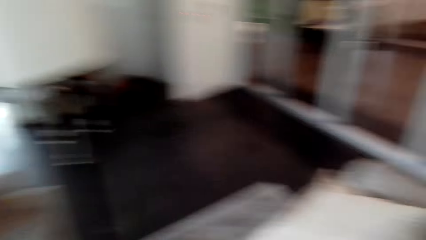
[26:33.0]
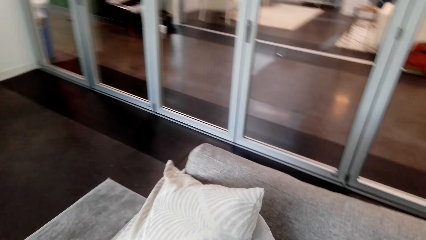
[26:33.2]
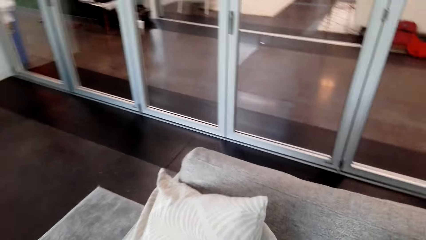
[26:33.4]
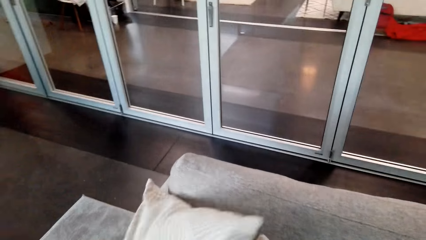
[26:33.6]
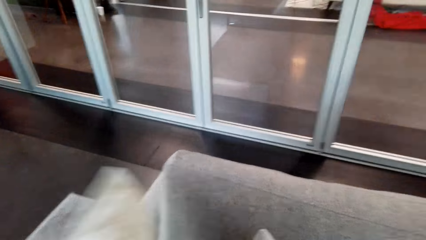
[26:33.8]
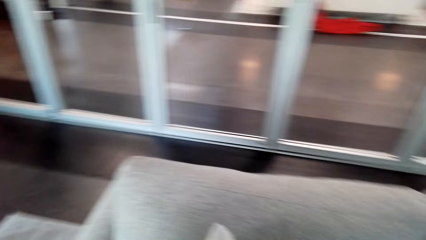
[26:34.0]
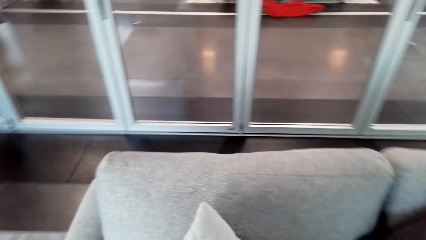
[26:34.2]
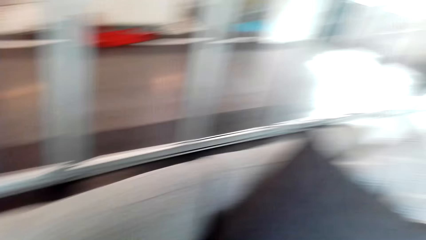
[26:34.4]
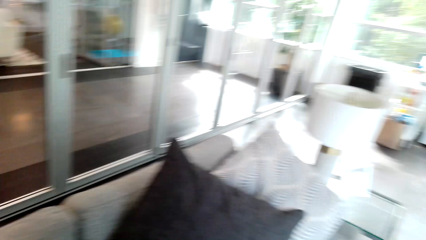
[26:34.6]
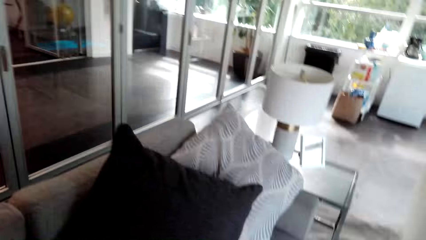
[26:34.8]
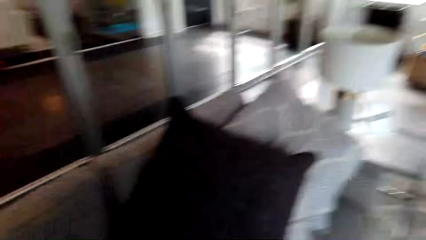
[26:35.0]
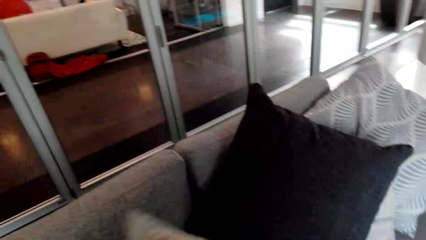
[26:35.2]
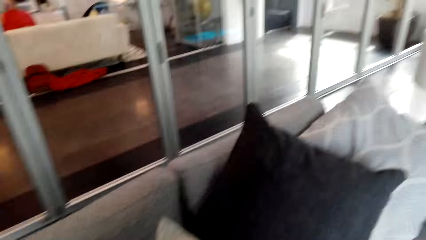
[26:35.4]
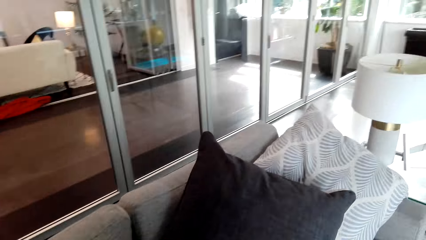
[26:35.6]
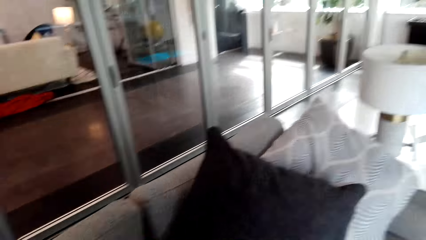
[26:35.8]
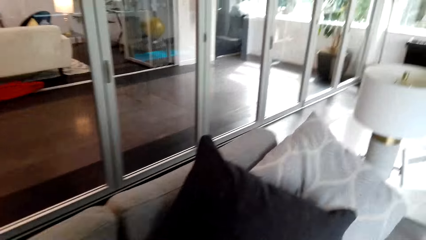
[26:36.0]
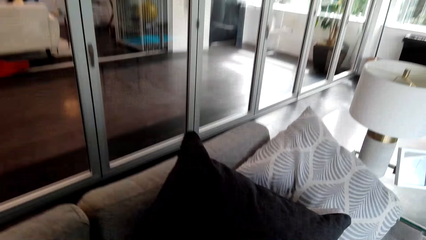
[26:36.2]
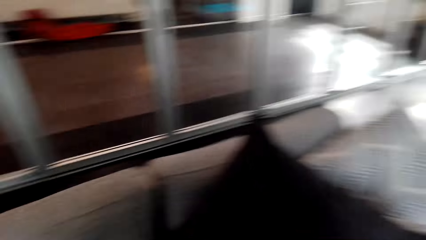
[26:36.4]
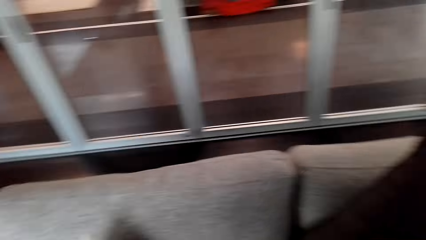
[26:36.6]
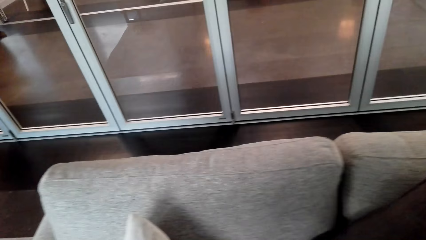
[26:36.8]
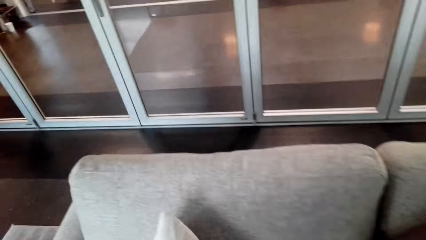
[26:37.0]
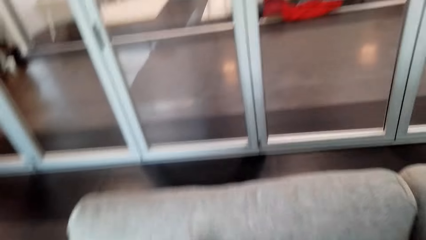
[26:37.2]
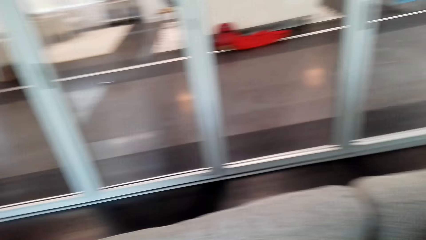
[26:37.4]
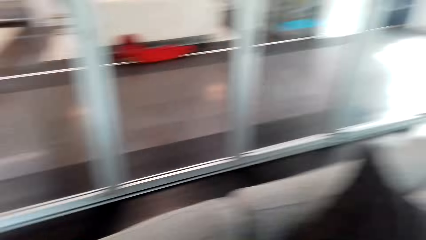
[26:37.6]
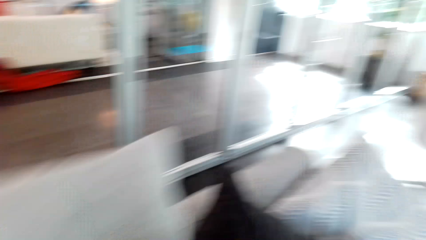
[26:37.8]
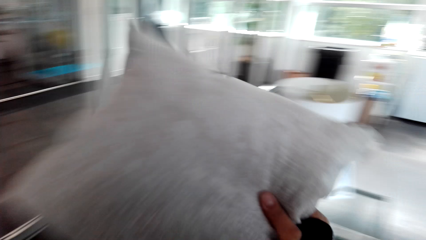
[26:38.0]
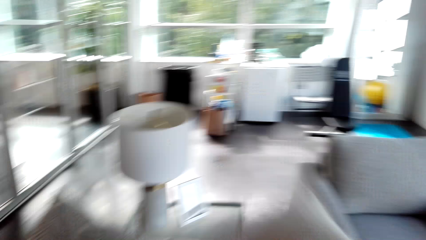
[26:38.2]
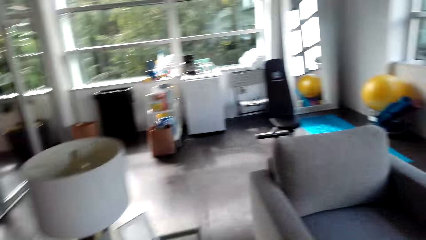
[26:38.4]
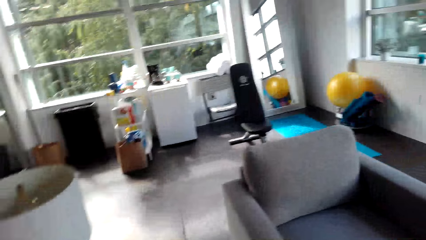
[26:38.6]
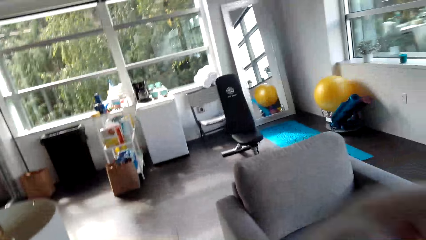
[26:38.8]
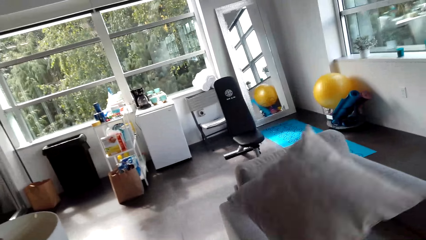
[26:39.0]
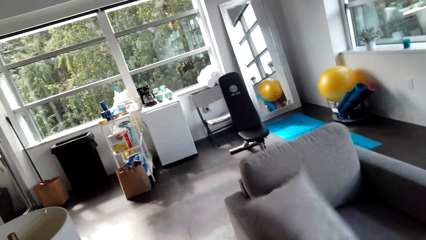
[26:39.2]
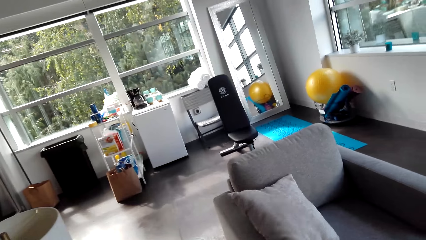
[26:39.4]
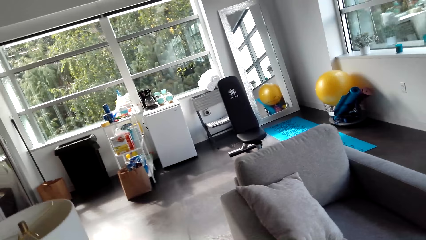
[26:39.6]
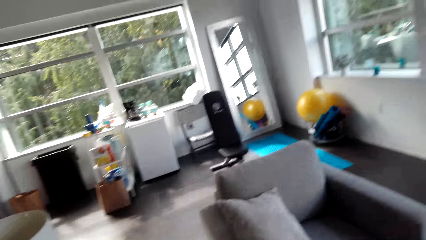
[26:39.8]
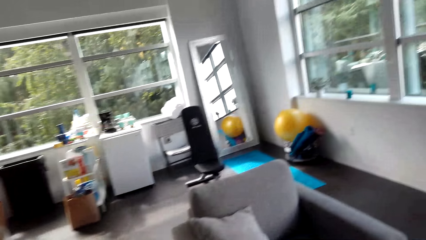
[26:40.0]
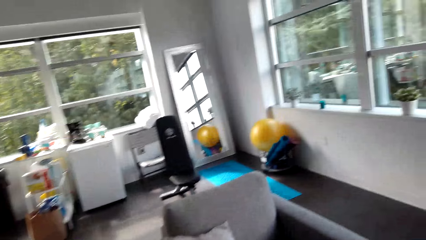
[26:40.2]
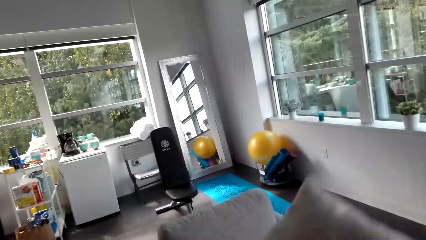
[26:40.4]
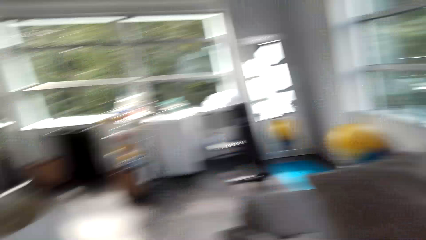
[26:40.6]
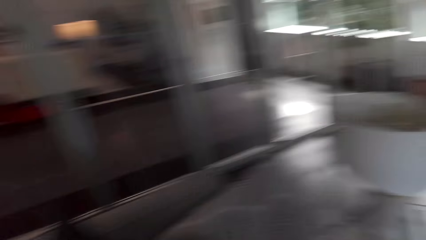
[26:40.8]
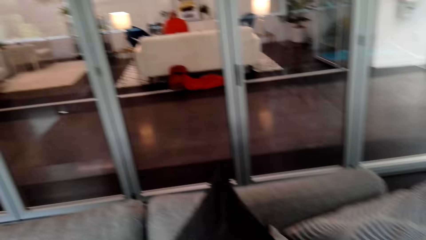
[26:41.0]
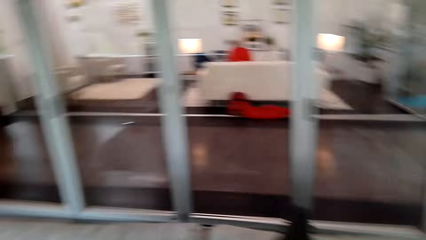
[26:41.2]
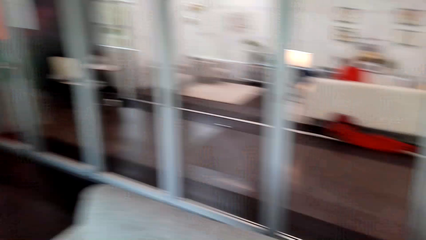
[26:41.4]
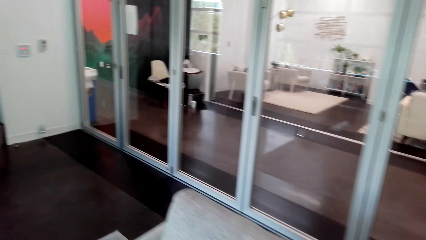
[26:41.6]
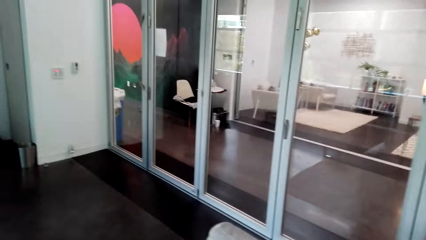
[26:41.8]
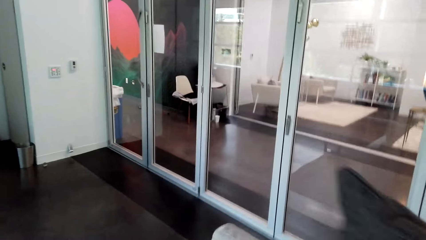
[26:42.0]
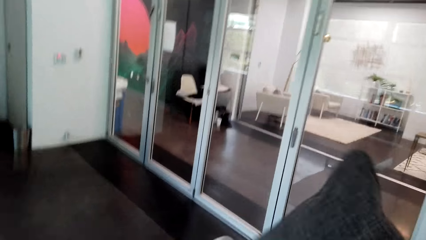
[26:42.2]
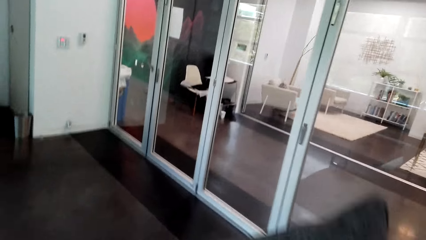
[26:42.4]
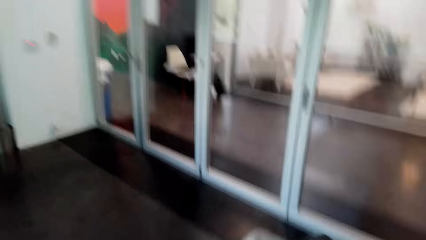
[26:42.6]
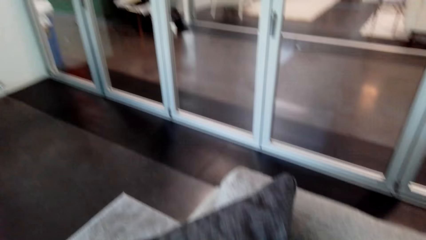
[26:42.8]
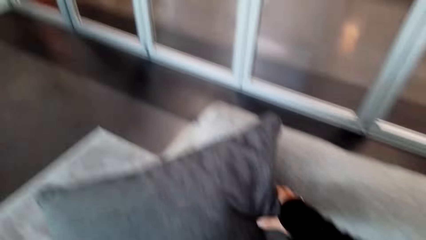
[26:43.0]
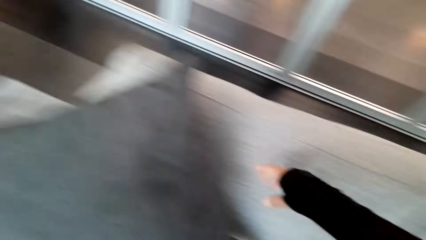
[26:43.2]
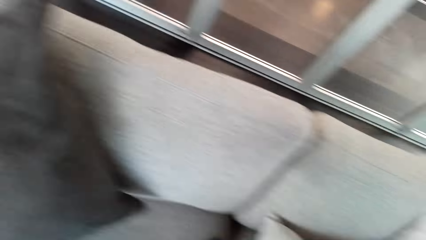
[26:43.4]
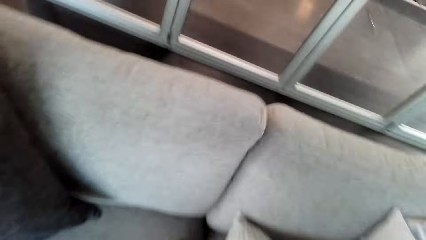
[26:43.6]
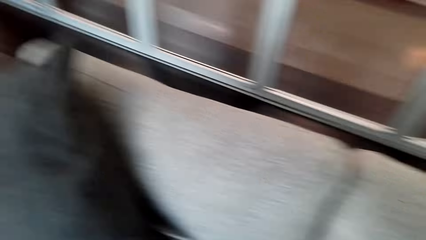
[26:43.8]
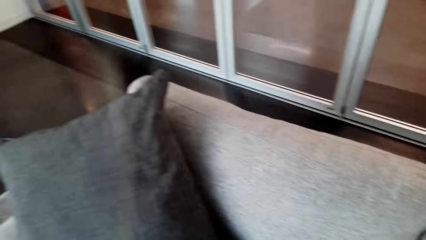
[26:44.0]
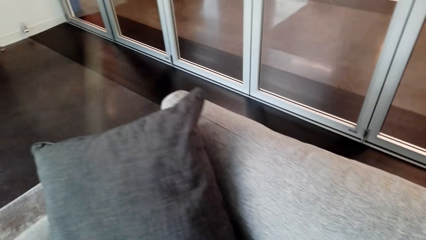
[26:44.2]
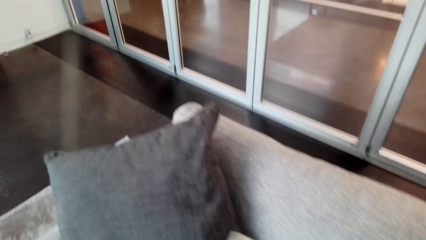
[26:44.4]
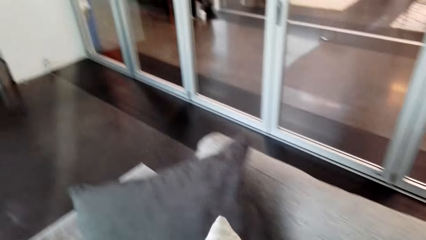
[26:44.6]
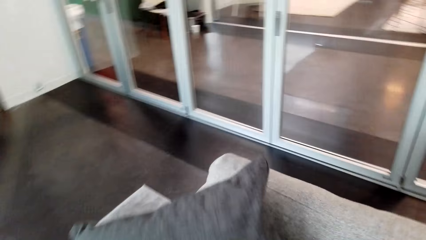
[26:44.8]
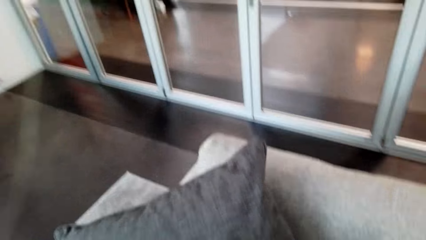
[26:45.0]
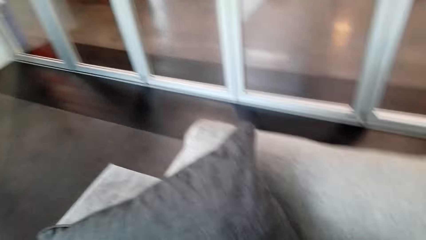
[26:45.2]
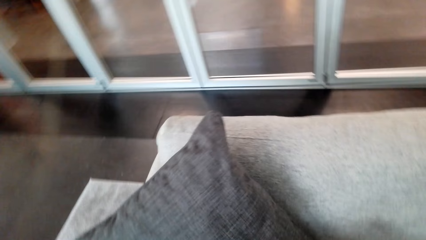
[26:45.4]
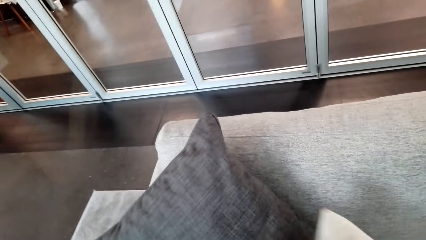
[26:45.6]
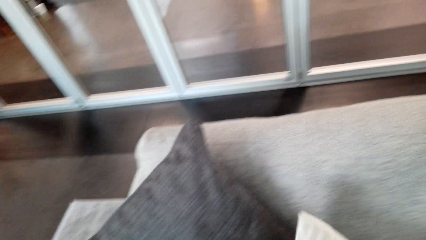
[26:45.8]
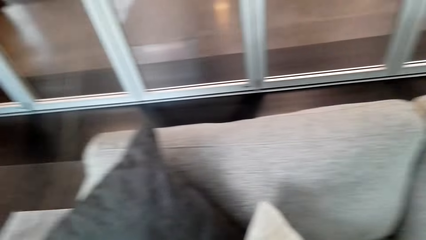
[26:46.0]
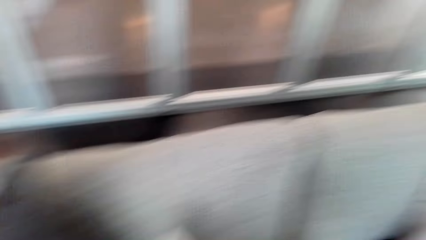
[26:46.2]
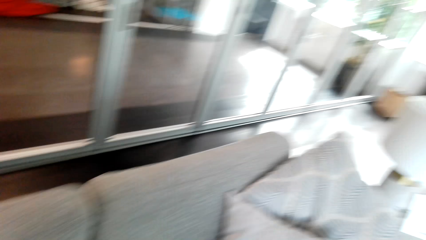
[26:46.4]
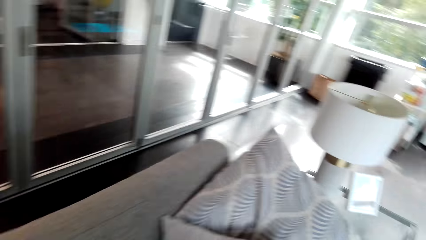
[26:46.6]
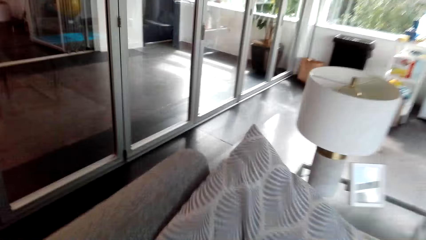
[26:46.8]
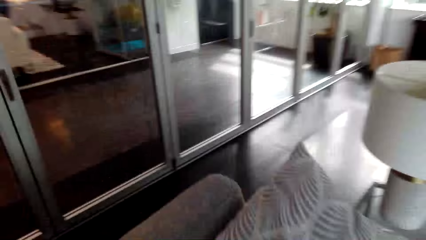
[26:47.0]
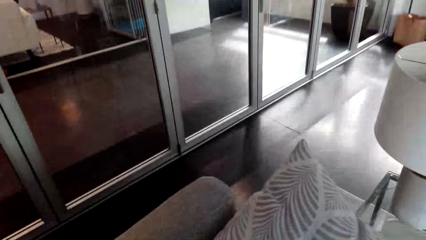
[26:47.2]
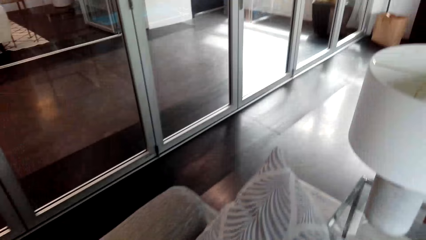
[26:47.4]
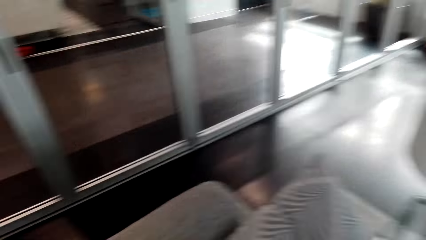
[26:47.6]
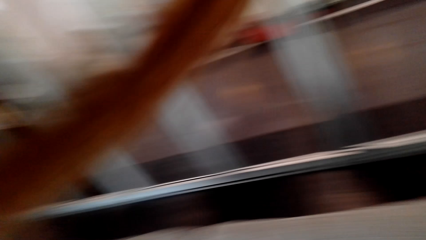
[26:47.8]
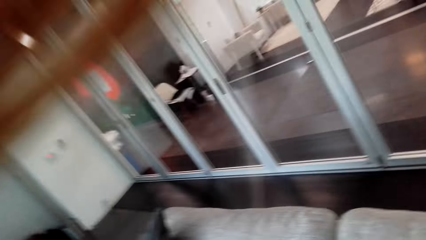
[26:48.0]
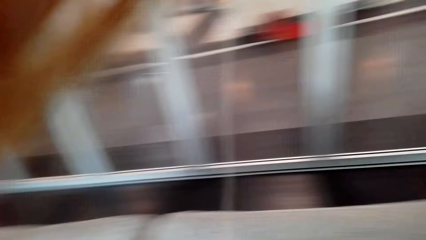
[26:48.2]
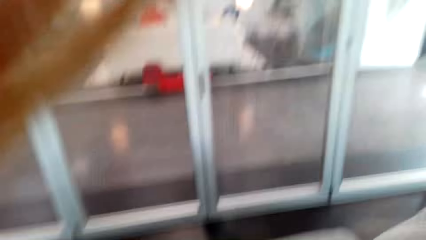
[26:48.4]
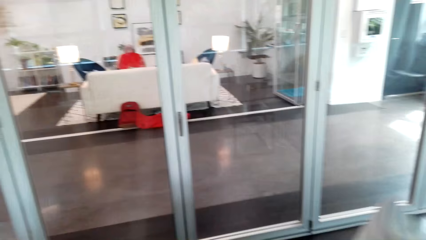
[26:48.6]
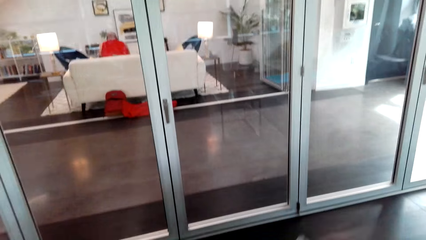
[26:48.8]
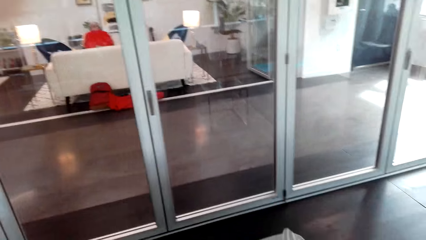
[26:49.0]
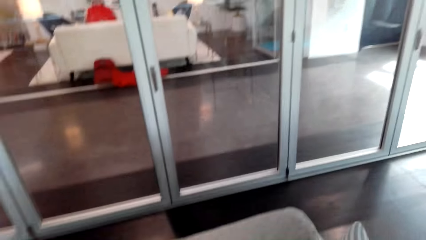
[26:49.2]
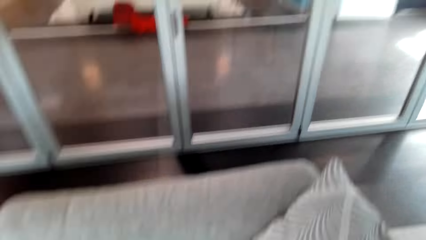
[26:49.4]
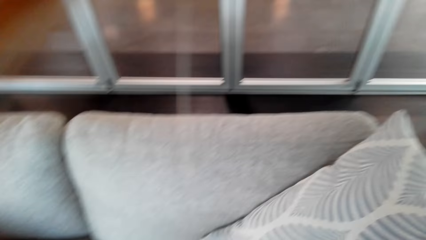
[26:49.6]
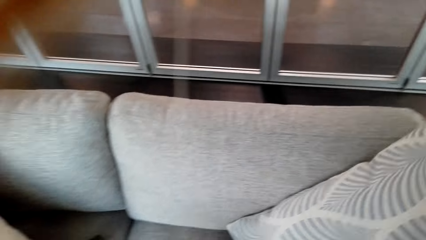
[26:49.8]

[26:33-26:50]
The camera wearer picks up a pillow. They touch a cushion. They walk around the room. They put the pillow on the sofa. They watch the background. They pick up a pillow. They put the pillow on the sofa.
